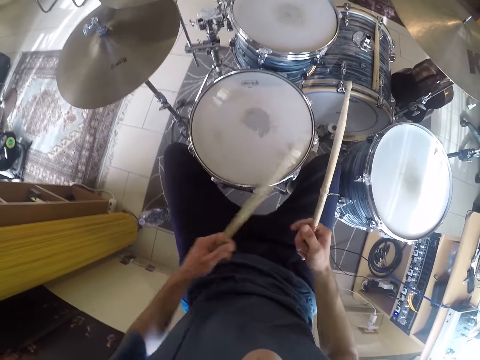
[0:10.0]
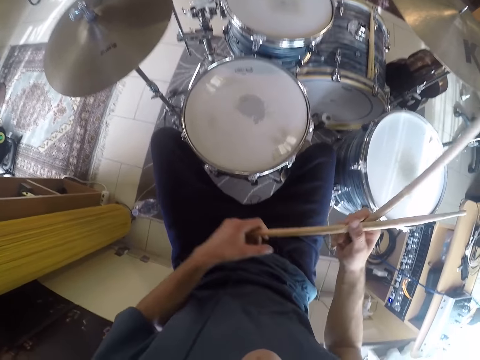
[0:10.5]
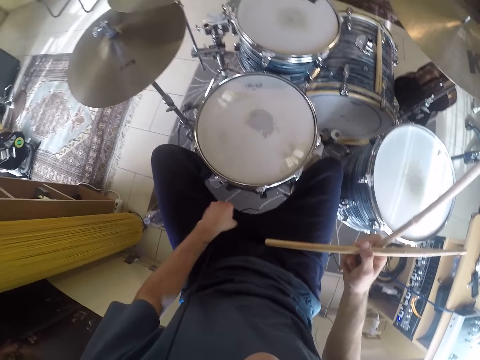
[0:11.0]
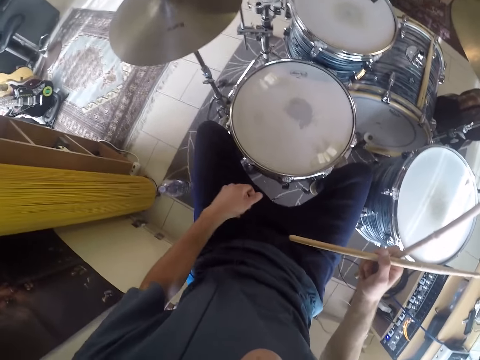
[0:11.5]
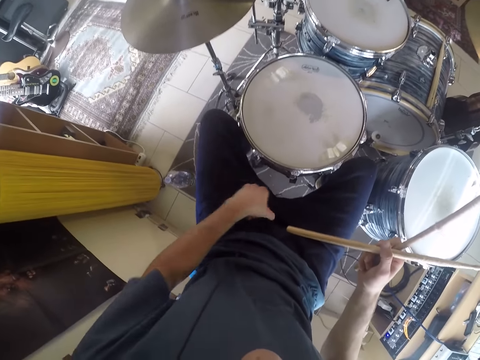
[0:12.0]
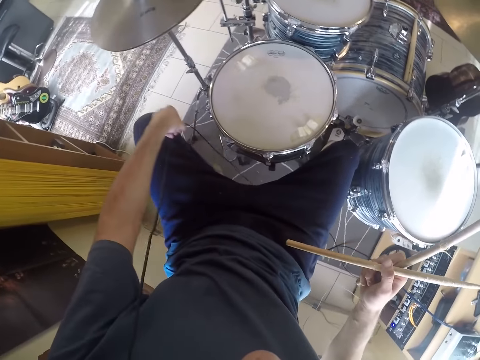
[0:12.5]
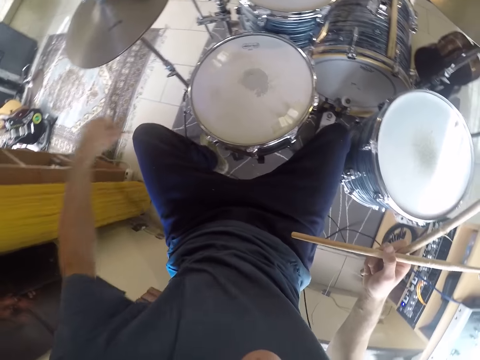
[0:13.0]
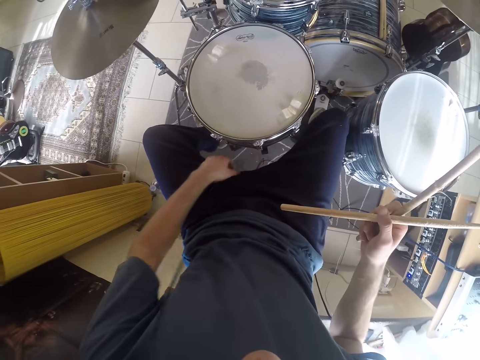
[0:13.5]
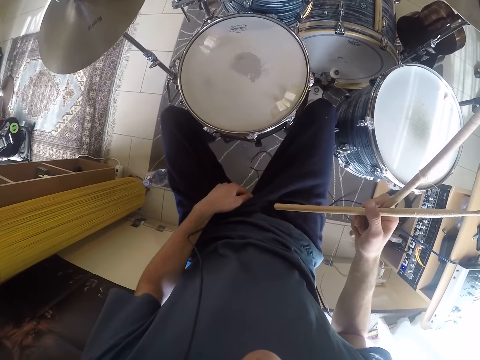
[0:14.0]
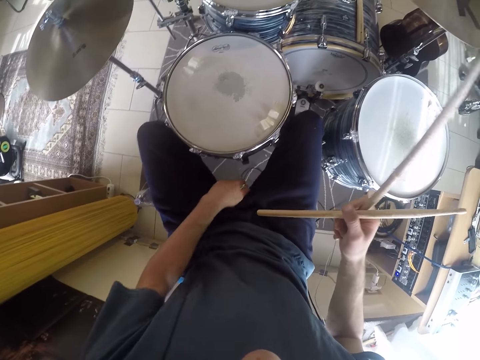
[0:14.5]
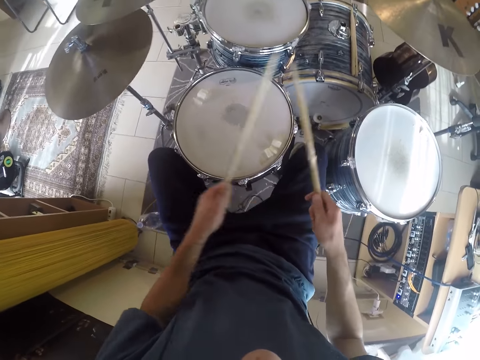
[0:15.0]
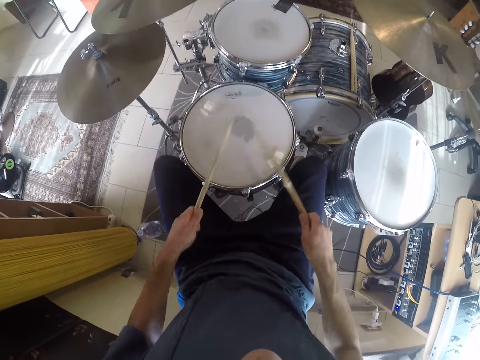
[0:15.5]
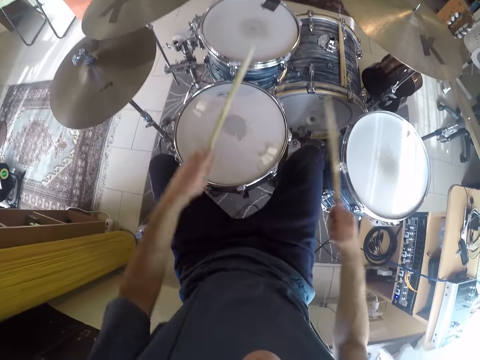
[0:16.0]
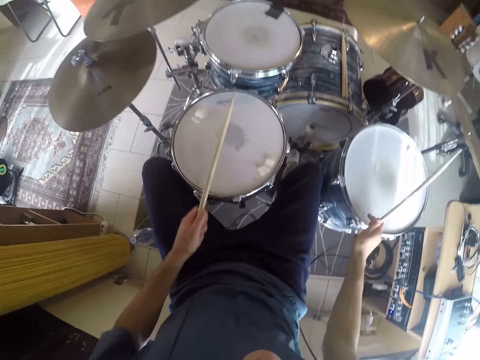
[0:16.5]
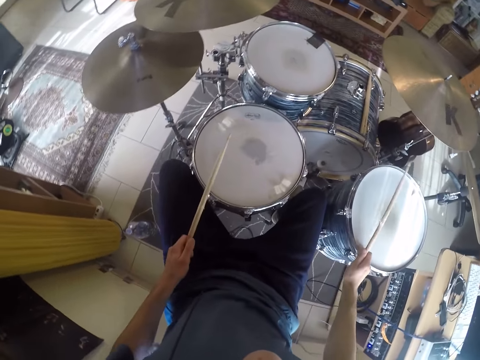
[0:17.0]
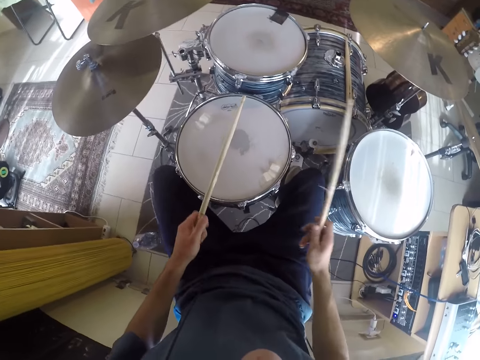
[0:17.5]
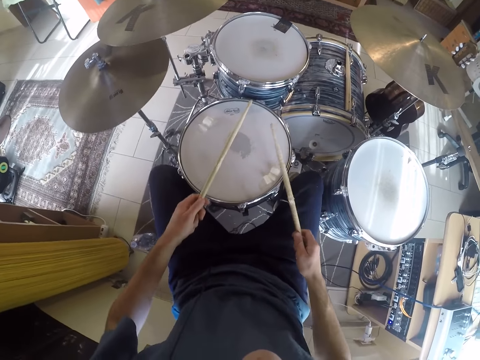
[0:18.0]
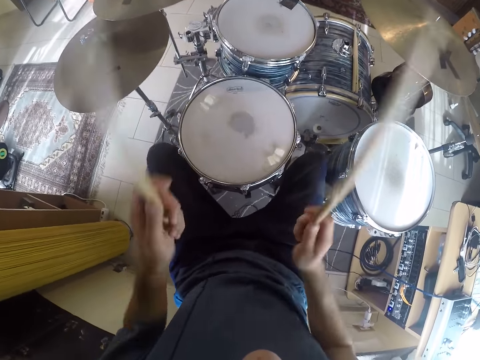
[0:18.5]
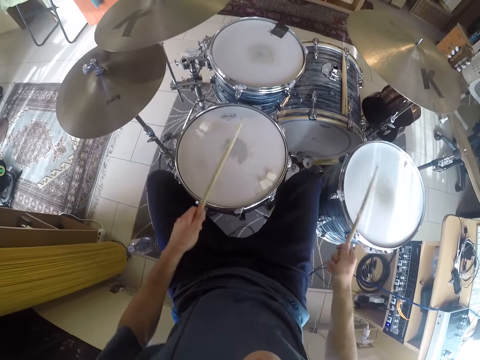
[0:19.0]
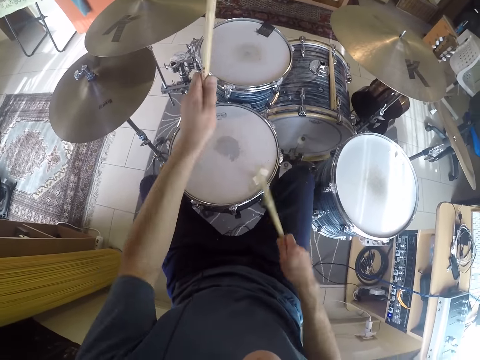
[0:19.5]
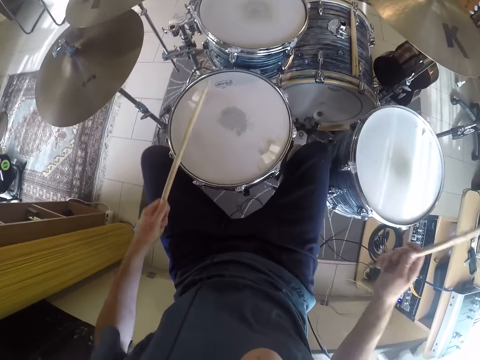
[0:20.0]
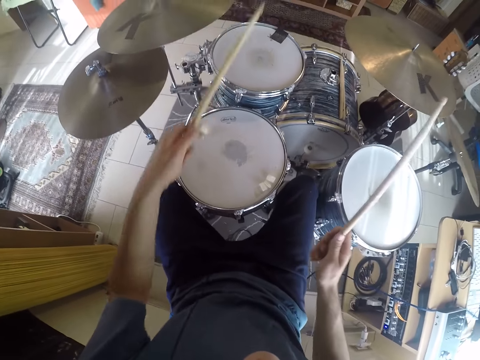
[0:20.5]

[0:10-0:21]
The camera wearer passes a drumstick from his left hand to his right hand. He holds a cable. He removes a wire from his thighs with his left hand. He moves a leg. He adjusts the trouser with the left hand. He picks up the drumstick with his left hand from his right hand. He plays the drum set with the drumsticks in both hands.

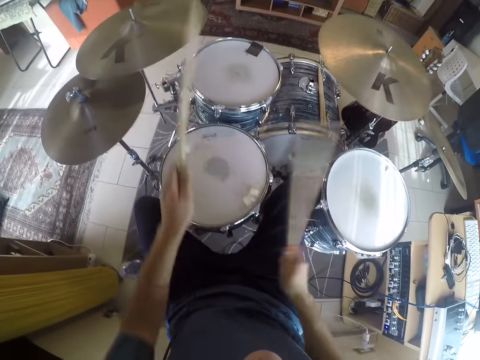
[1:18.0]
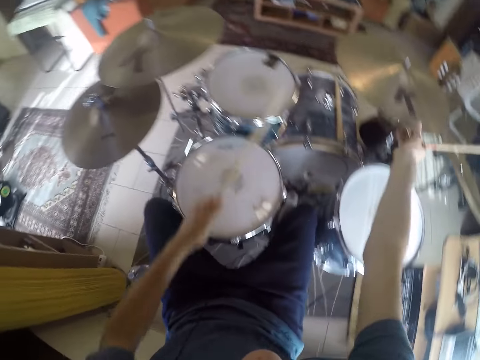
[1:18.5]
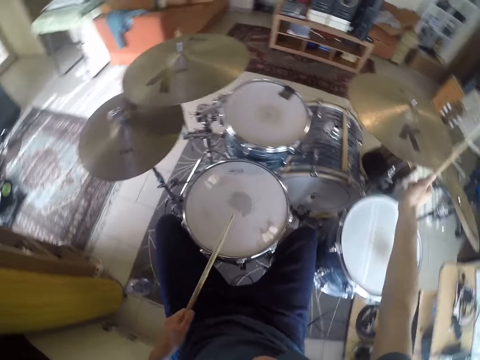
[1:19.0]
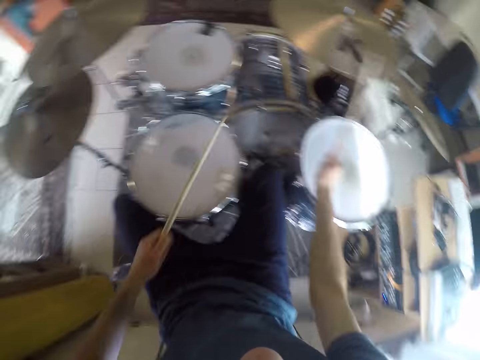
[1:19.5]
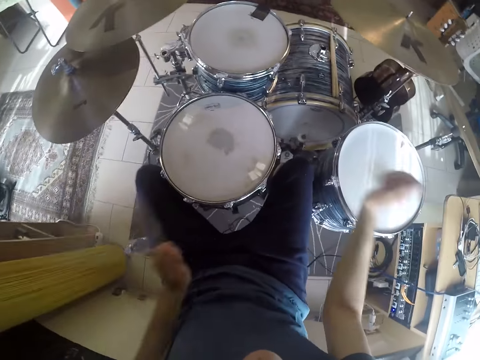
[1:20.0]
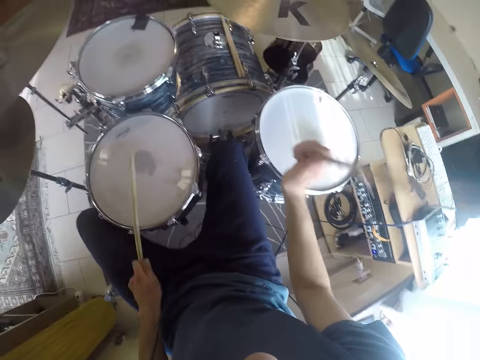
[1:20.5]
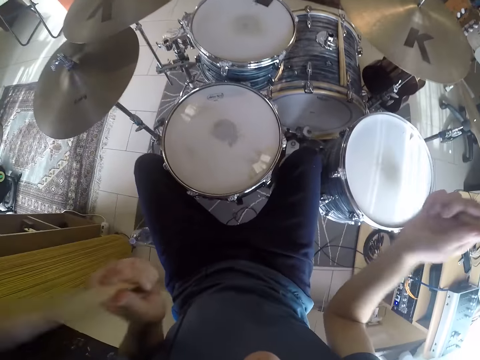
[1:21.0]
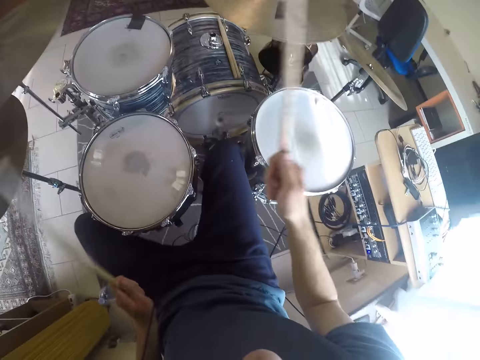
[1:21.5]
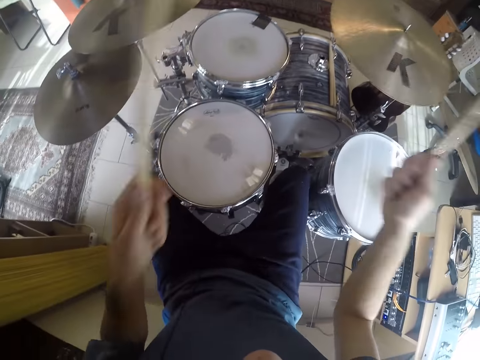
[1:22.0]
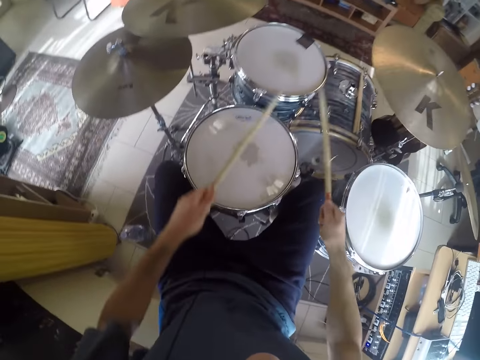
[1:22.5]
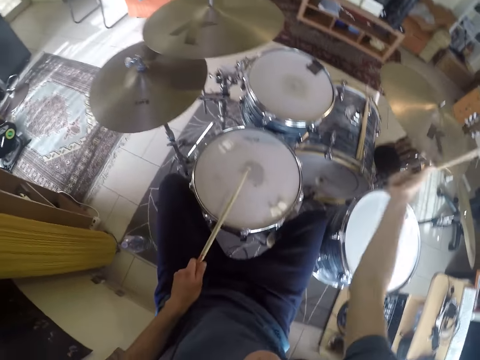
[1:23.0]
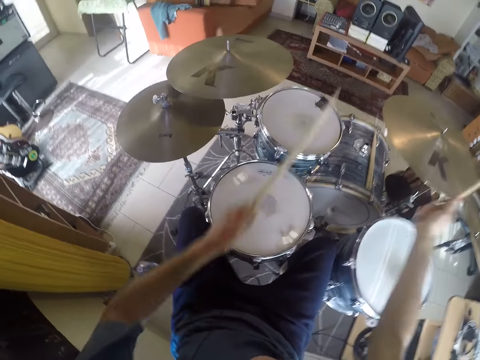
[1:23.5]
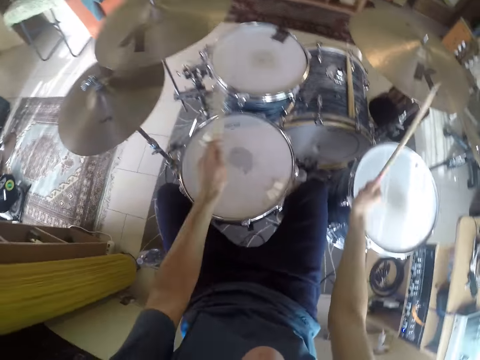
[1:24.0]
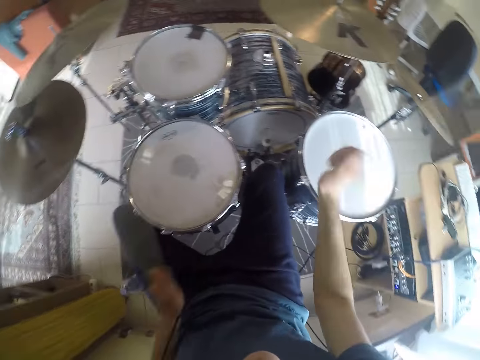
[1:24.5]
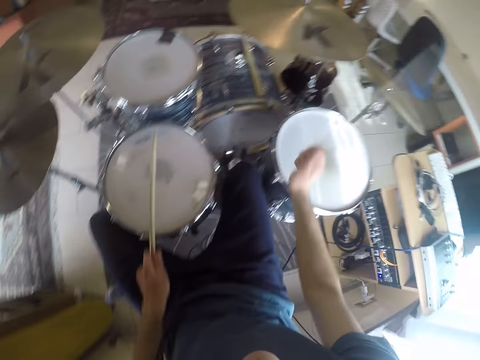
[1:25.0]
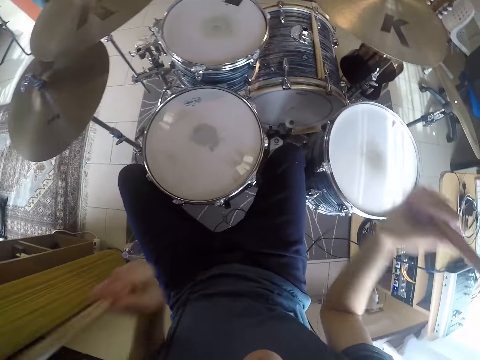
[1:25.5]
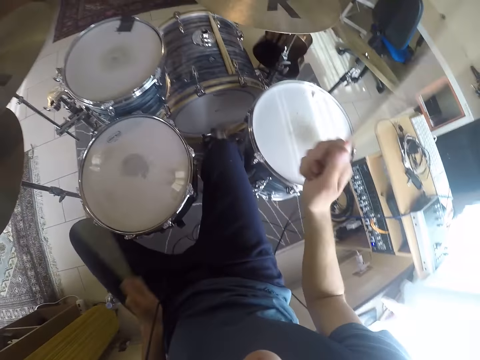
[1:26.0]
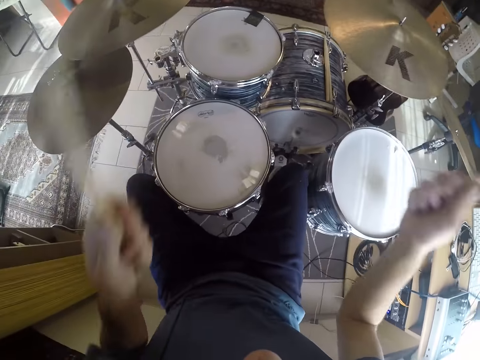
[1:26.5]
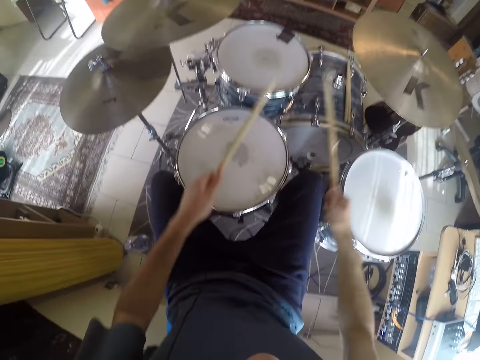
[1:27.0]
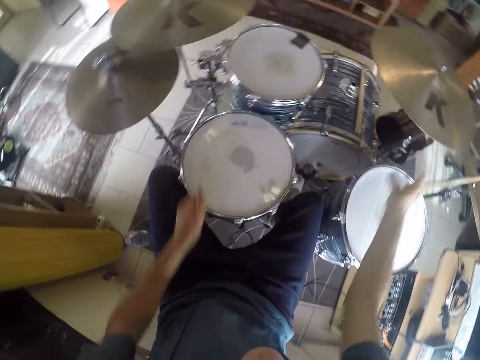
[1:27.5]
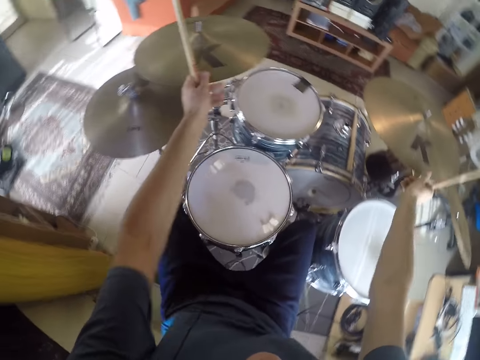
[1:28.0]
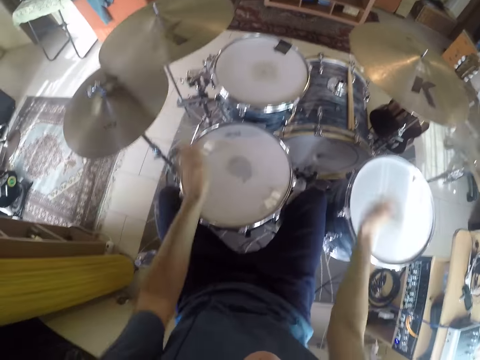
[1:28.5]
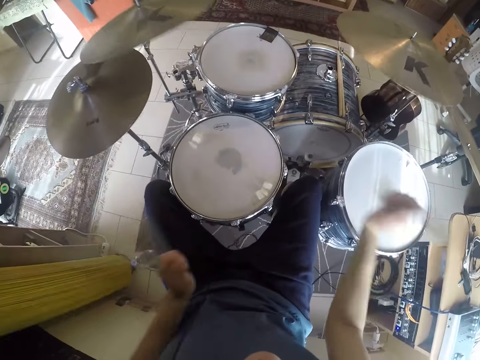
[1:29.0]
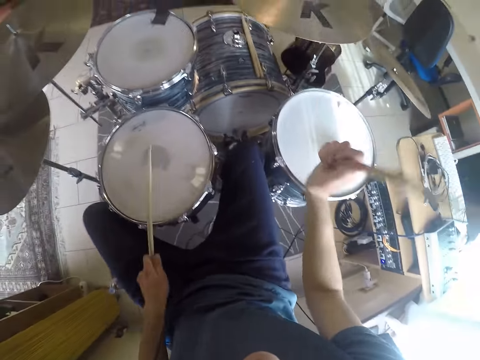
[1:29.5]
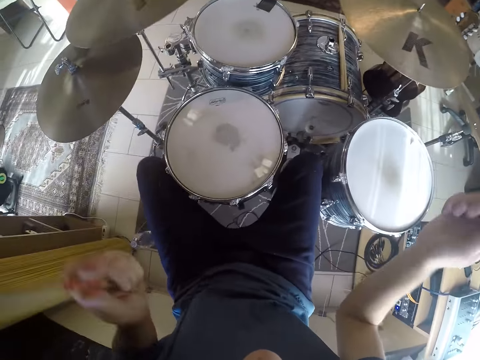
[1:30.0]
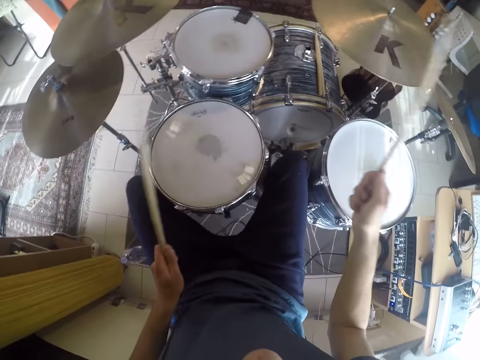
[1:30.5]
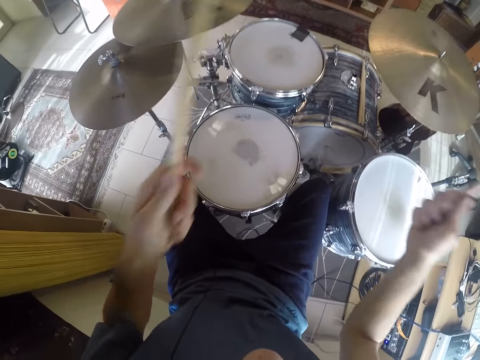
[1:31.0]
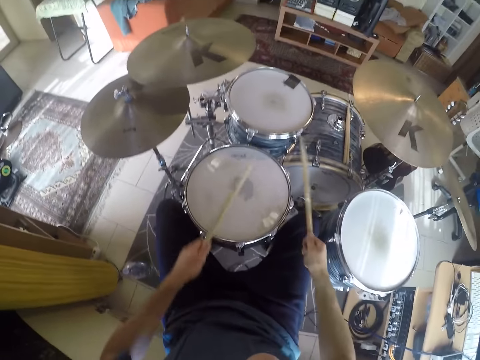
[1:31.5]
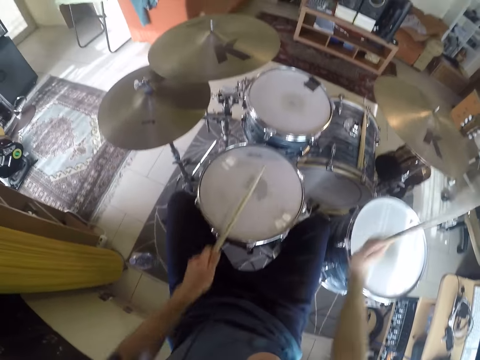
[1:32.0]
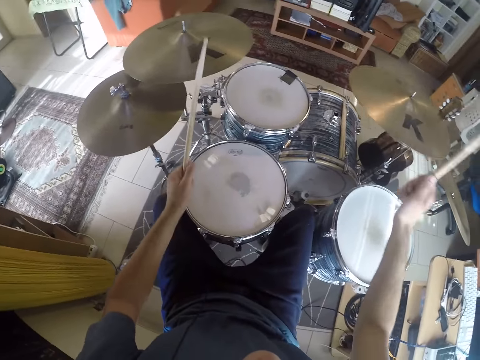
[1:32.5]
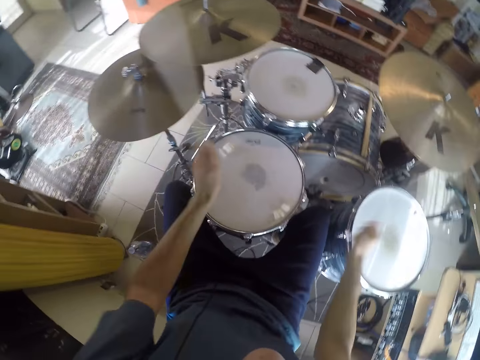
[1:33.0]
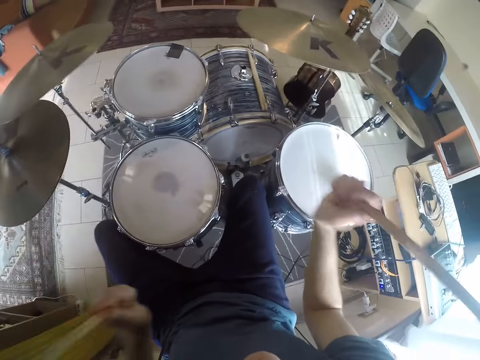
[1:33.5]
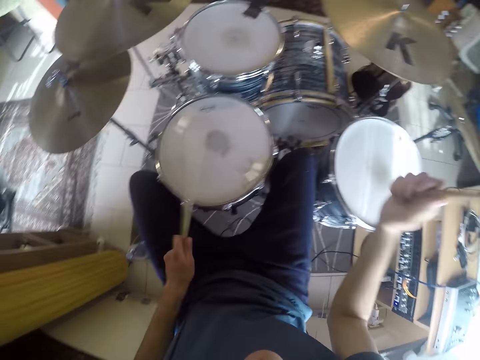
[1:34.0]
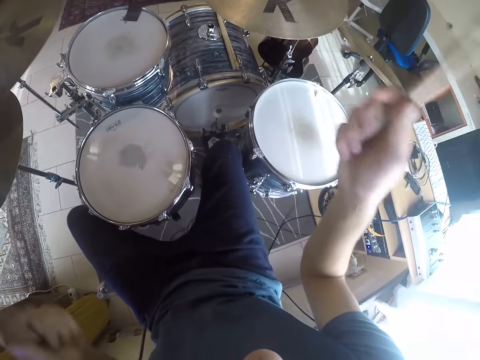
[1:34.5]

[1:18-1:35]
The camera wearer holds the ride cymbal with the right hand. They play the drums. They hold the ride cymbal with the right hand. They play the drums. They hold the ride cymbal with the right hand. They hold a crash cymbal with the left hand. They play the drums.
